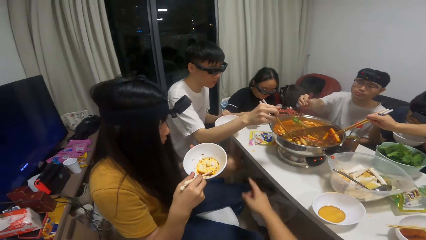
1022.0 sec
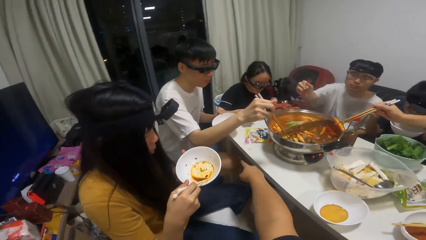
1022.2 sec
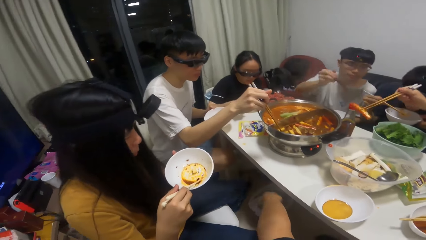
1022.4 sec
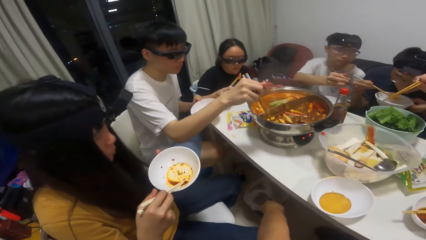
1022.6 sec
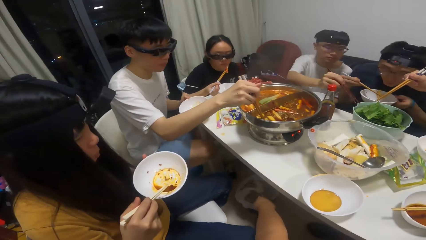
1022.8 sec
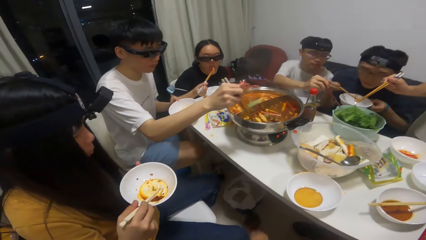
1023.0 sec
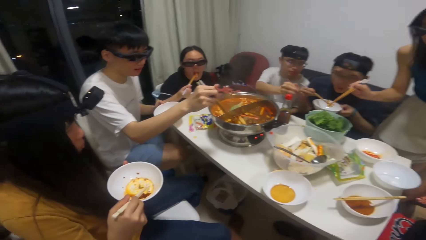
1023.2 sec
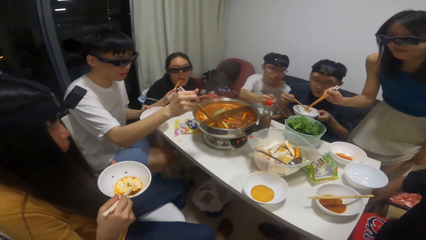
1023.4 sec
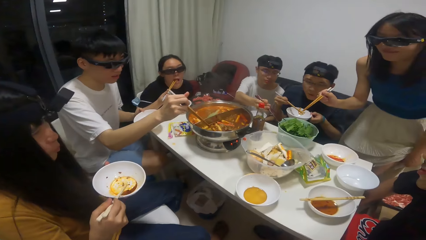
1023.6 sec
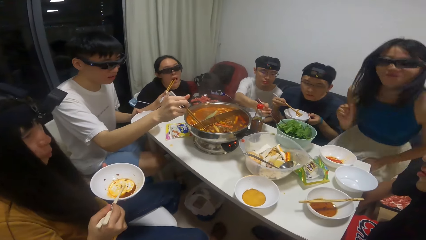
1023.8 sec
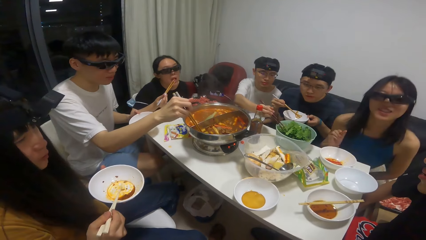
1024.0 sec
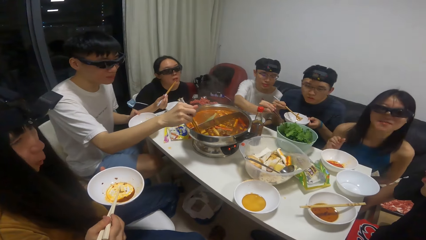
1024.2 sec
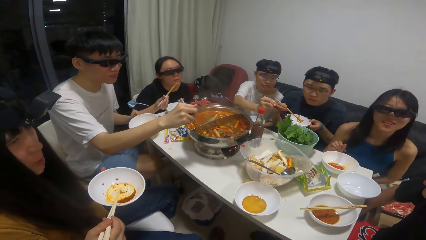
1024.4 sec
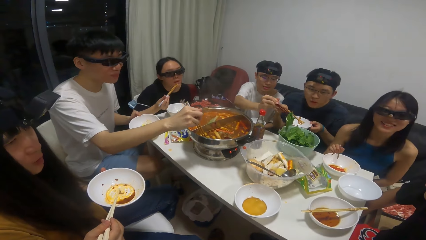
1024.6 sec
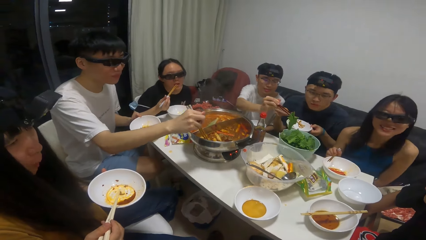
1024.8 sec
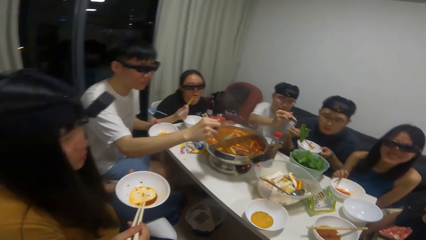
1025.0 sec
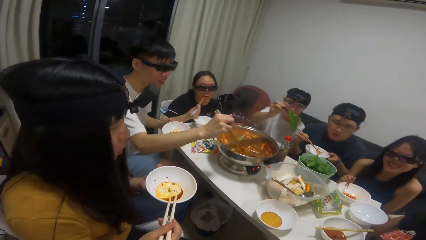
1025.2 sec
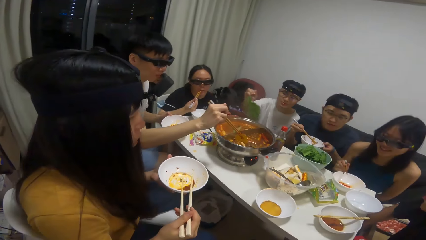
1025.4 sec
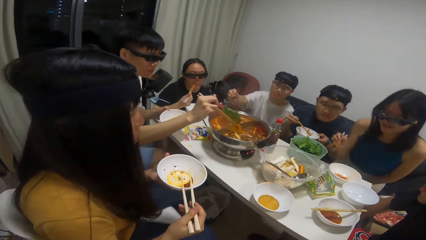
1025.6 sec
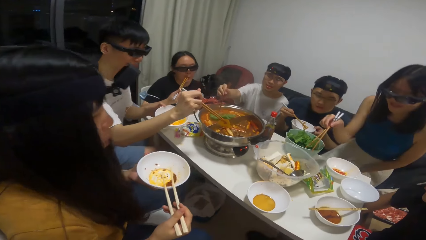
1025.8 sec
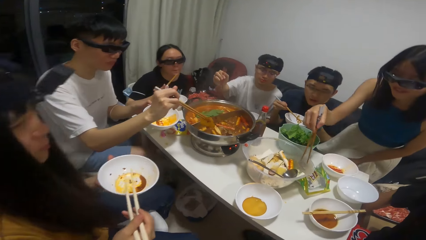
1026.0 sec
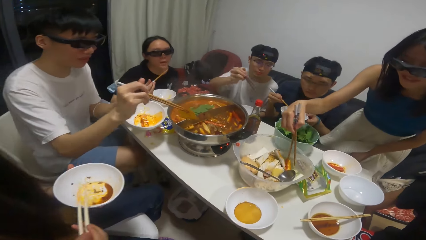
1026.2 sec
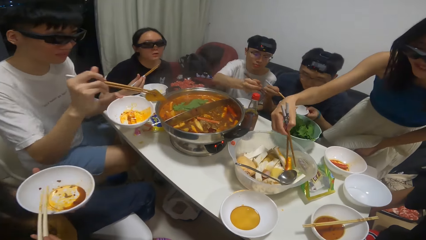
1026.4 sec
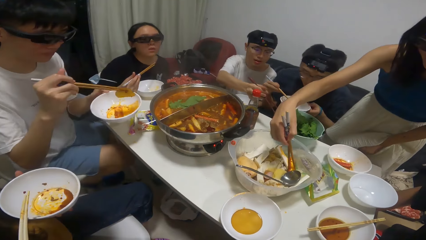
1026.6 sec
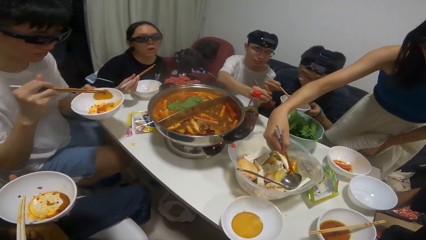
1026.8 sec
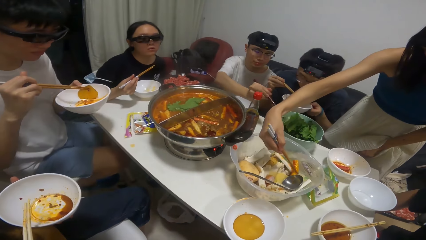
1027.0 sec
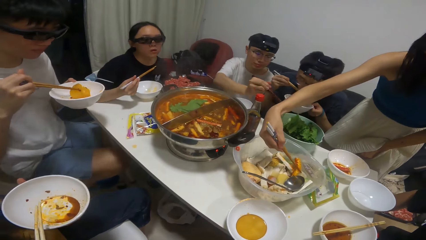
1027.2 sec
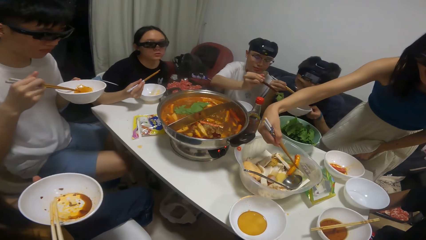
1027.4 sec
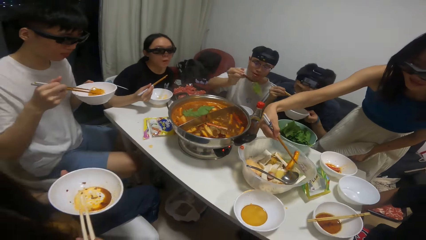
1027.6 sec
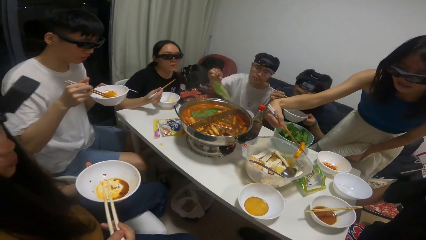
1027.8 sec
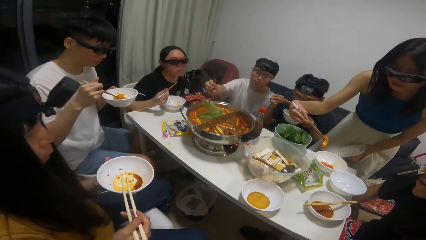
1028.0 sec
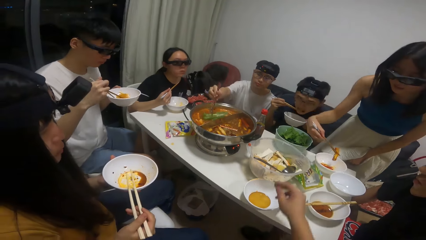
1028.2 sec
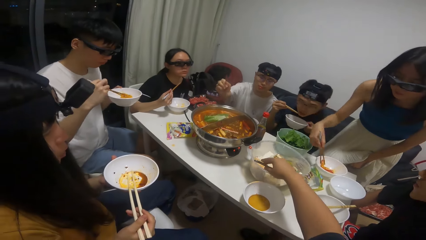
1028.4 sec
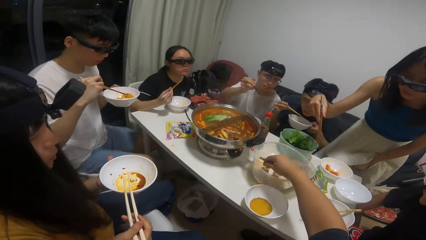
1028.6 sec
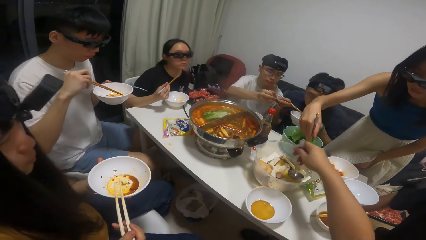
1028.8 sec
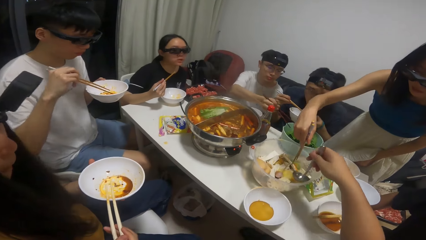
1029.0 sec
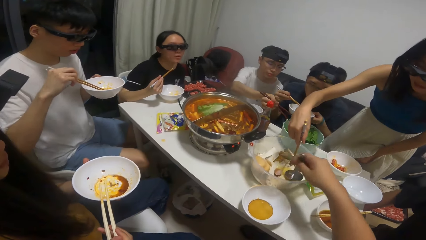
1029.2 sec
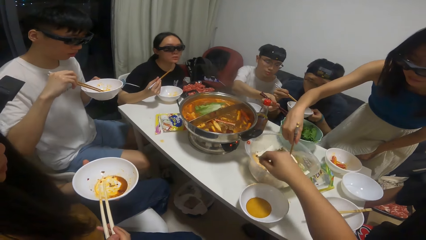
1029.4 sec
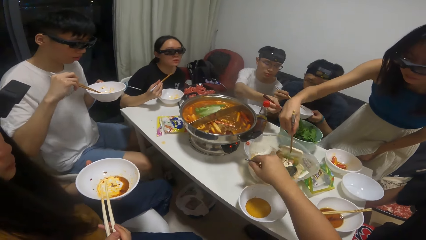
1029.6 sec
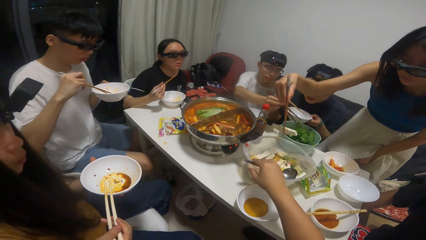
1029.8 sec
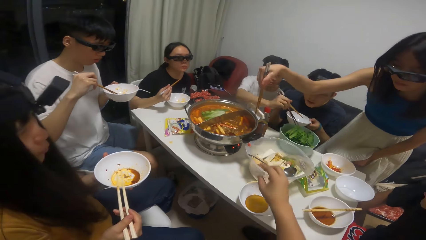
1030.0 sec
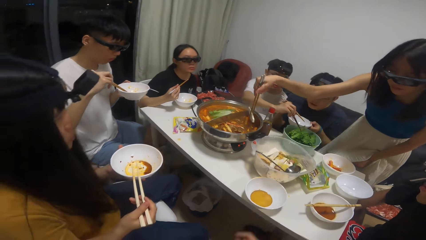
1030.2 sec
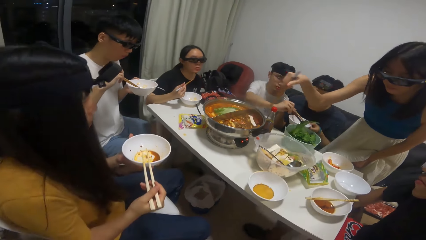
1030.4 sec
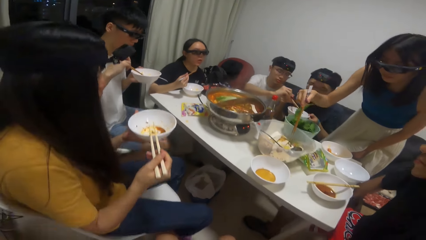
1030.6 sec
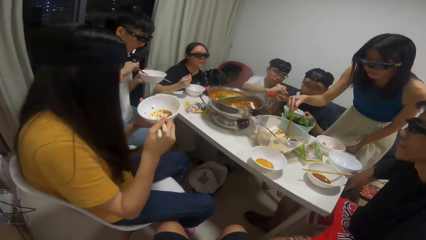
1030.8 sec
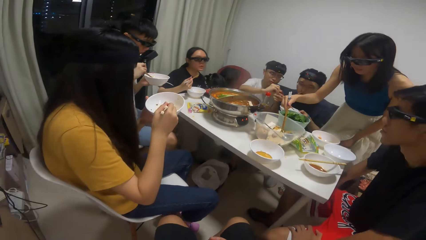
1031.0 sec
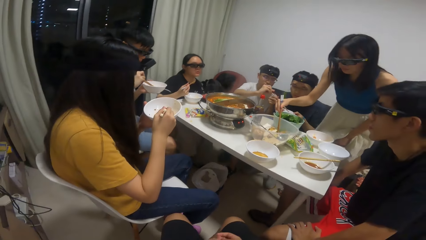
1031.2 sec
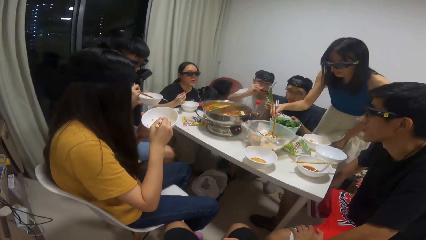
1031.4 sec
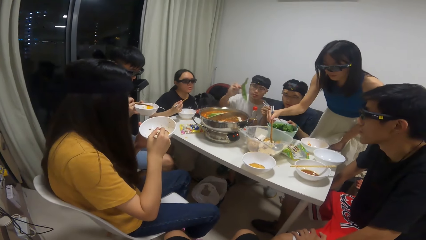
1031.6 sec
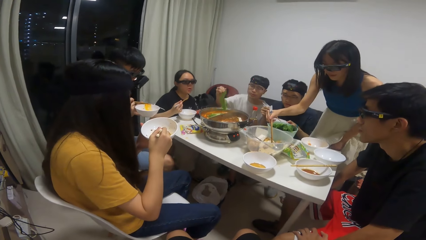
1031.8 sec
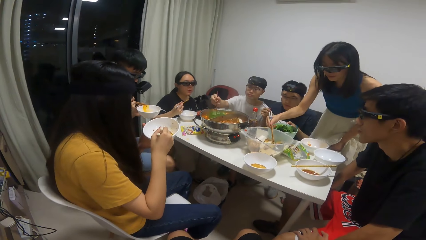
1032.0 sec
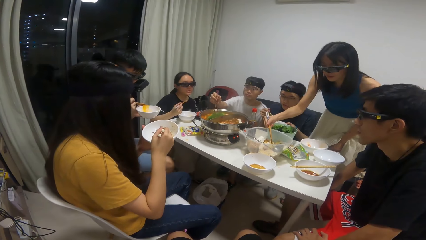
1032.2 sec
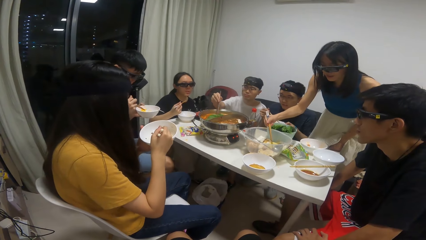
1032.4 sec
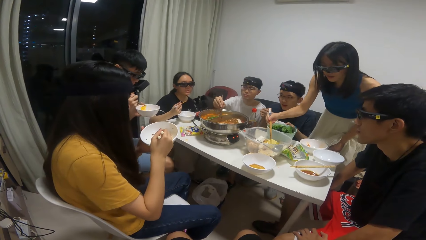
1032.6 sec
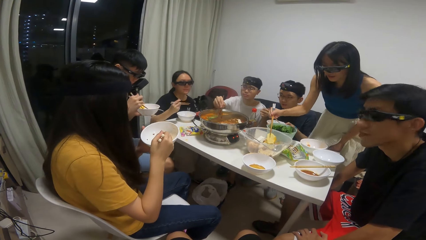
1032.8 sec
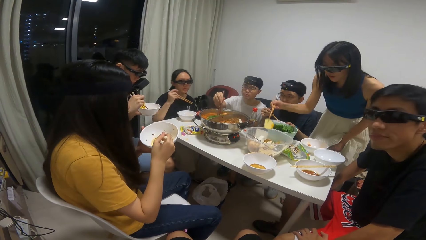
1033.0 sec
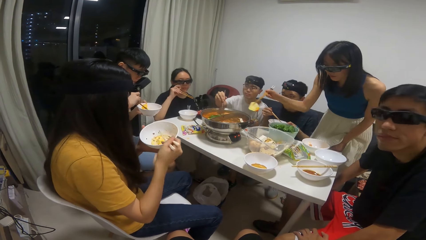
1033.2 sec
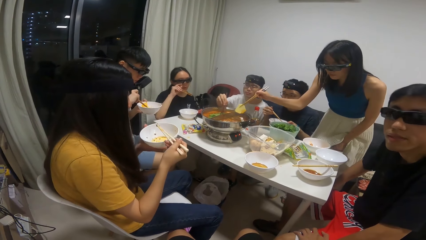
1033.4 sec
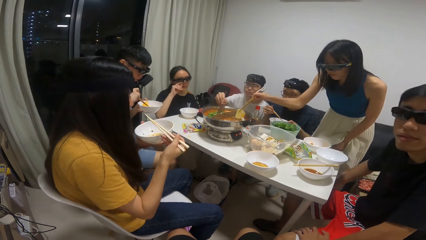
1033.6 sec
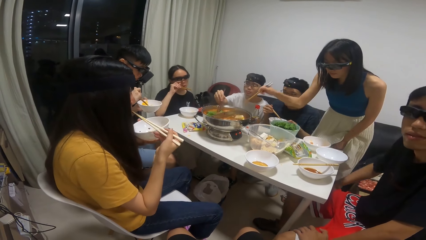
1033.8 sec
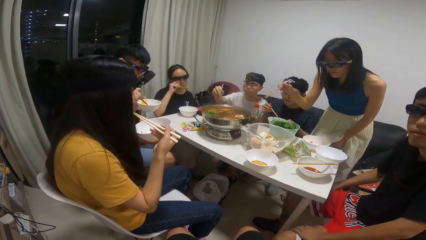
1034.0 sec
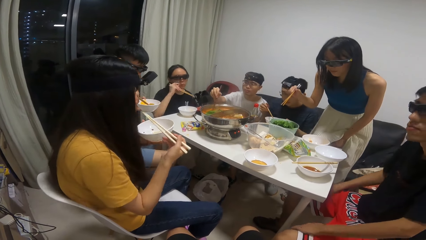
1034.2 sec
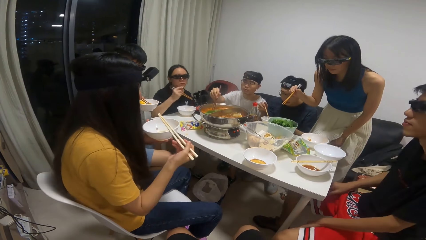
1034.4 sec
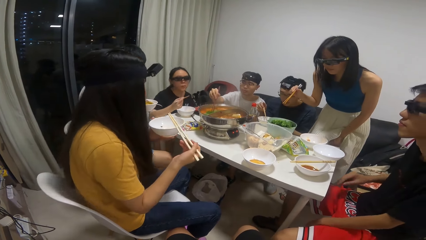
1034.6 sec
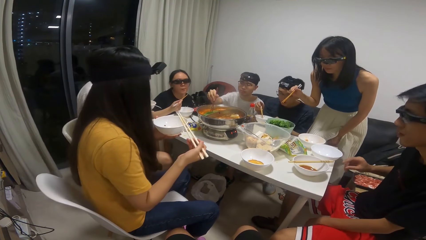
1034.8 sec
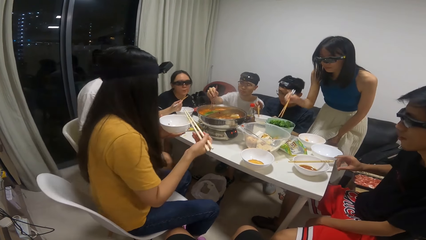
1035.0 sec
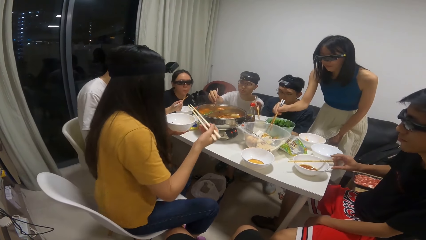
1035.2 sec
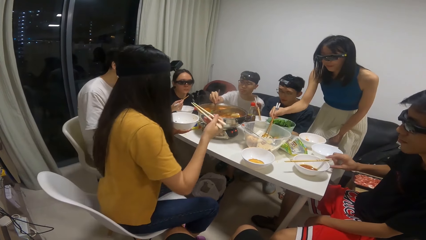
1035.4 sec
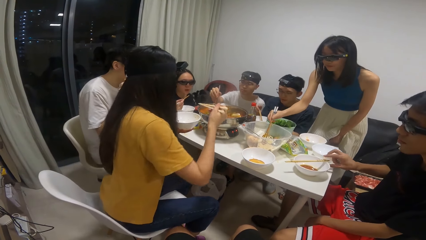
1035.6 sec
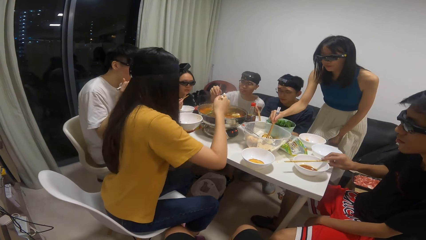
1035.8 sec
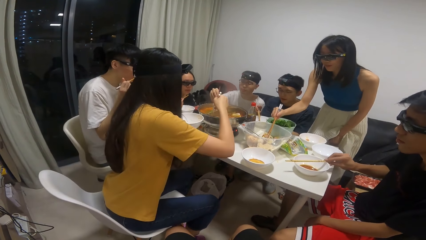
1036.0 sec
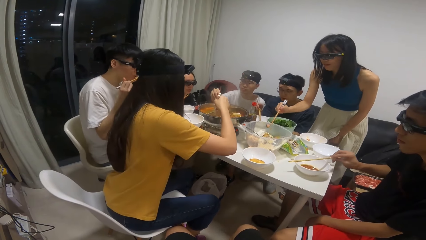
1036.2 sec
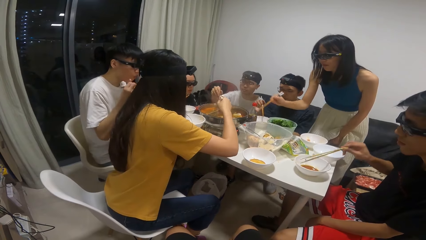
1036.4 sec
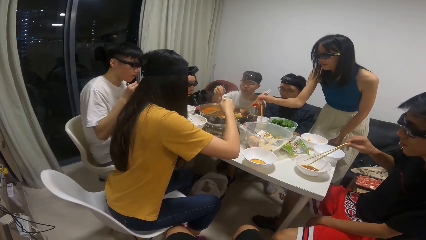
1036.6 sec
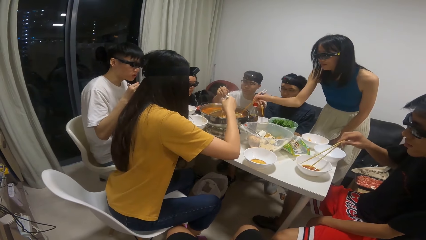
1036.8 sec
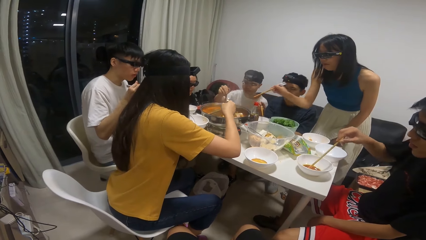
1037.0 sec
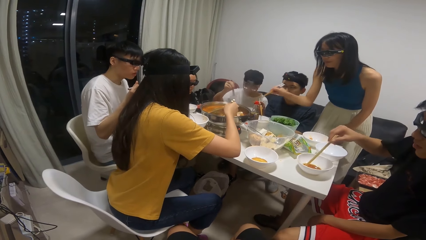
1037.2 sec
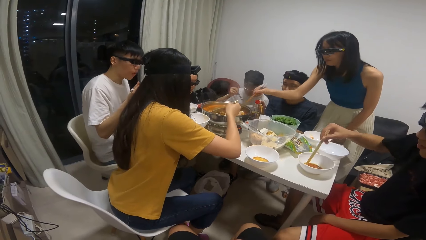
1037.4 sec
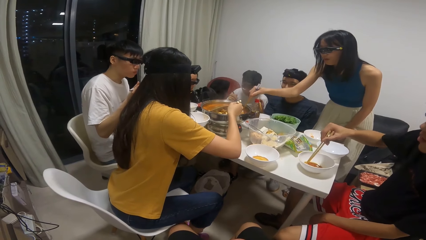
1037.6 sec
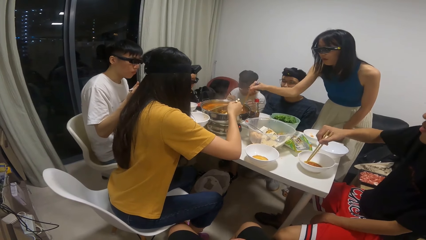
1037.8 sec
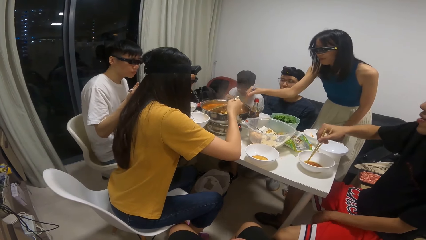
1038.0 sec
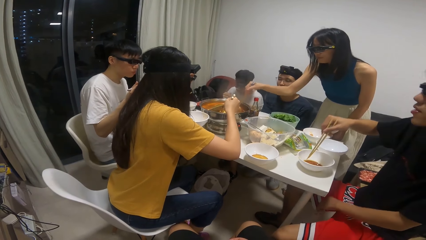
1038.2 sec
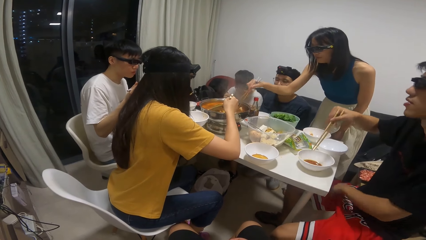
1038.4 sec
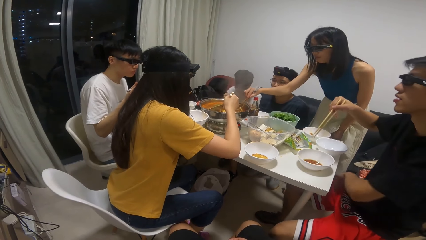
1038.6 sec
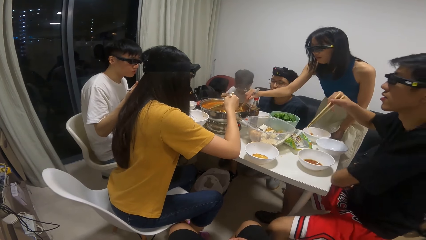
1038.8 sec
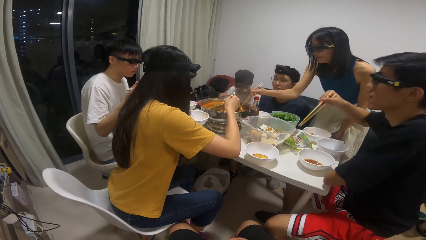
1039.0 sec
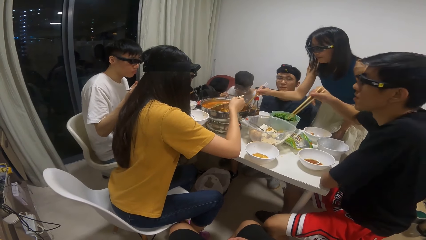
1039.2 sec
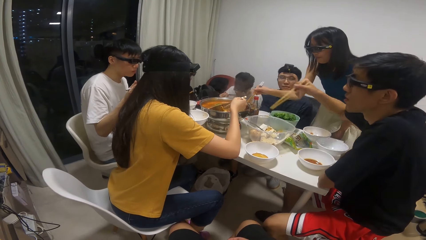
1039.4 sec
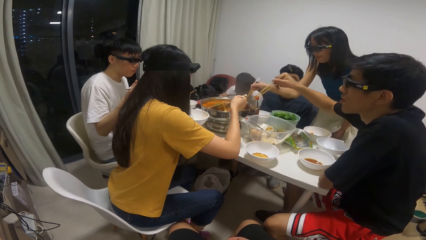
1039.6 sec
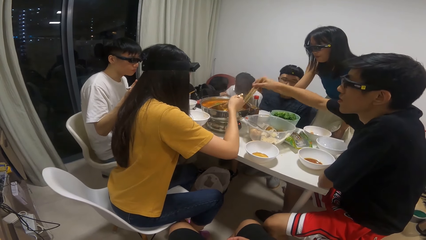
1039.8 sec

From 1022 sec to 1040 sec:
A man puts the vegetable into the pot of soup on the table. The man takes some vegetable from the bowl on the table. The man puts the vegetable into the pot of soup on the table. Another man takes some food from the pot of soup on the table with the chopsticks. The camera wearer looks at the food on the table. A woman takes the food from the bowl on the table. The first man takes some vegetable from the bowl on the table. The first man puts the vegetable into the pot of soup on the table. The woman puts the food into the plate on the table. The camera wearer moves a spoon inside the bowl on the table. They pick up the spoon. The woman takes a slice of potato from the bowl on the table with the chopsticks. The camera wearer puts down the spoon. The woman puts the slice of potato into the pot of soup on the table. The first man takes some vegetable from the bowl on the table. The first man puts the vegetable into the pot of soup on the table. The woman takes a slice of potato from the bowl on the table with the chopsticks. The camera wearer talks to a person. The woman puts the slice of potato into the pot of soup on the table. The woman takes a slice of sausage from the bowl on the table with the chopsticks. A third man takes the chopsticks from the plate on the table. The woman puts the slice of sausage into the pot of soup on the table.
